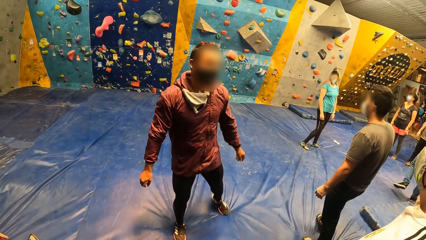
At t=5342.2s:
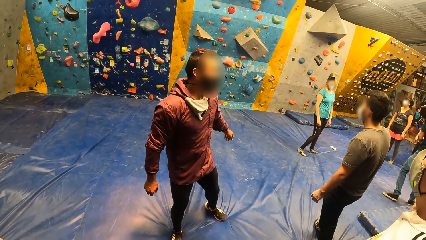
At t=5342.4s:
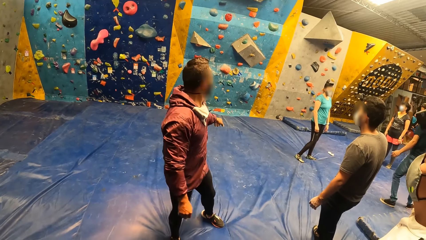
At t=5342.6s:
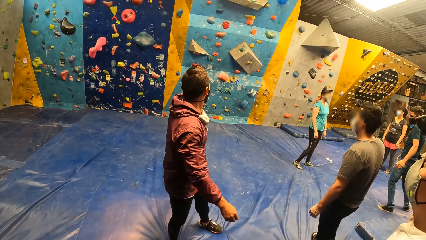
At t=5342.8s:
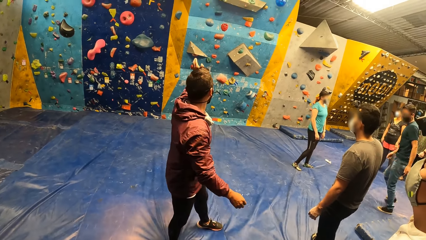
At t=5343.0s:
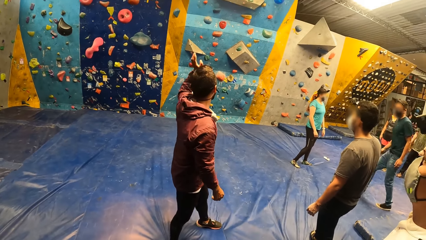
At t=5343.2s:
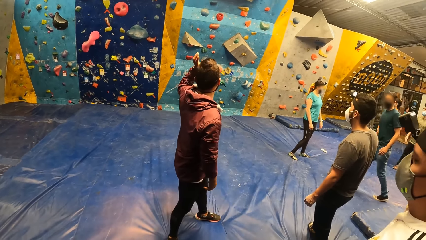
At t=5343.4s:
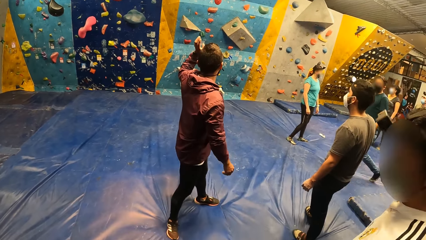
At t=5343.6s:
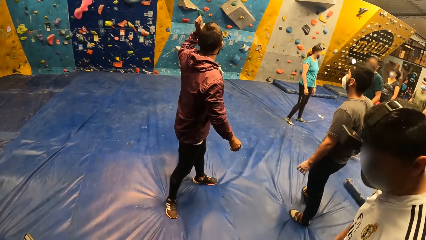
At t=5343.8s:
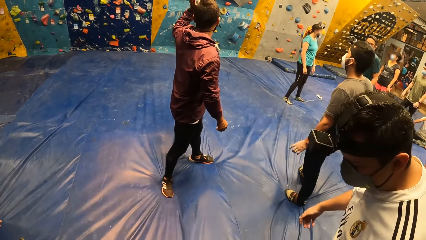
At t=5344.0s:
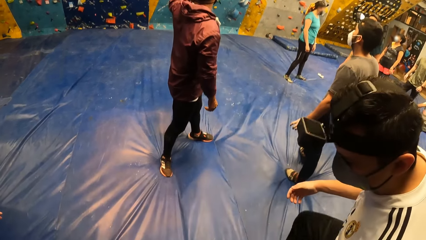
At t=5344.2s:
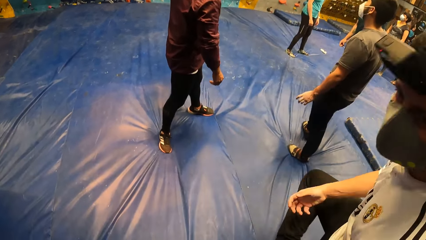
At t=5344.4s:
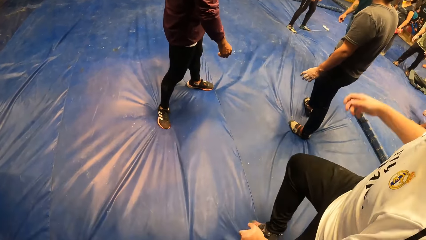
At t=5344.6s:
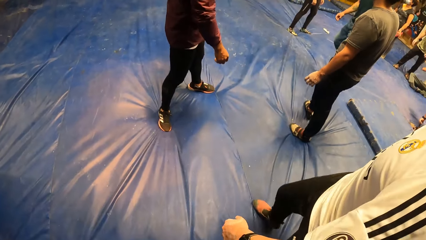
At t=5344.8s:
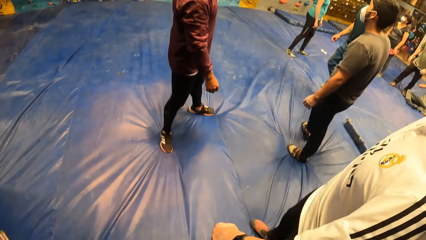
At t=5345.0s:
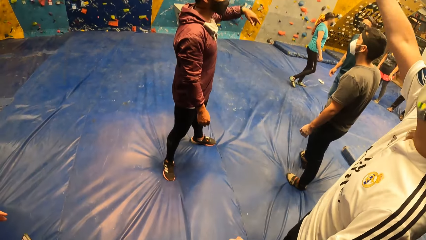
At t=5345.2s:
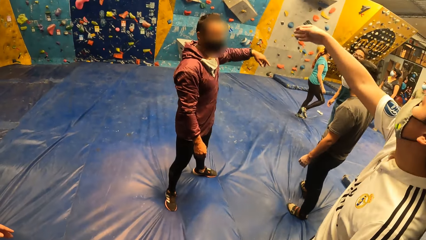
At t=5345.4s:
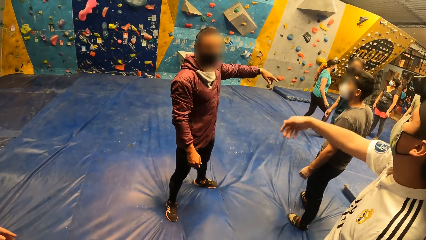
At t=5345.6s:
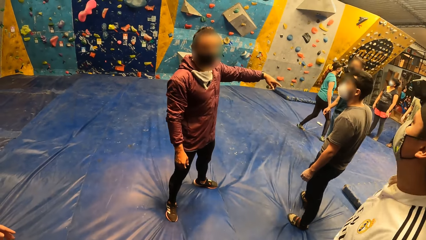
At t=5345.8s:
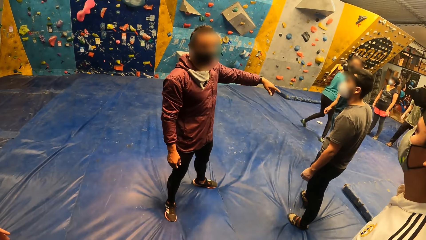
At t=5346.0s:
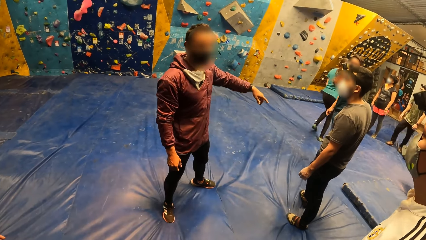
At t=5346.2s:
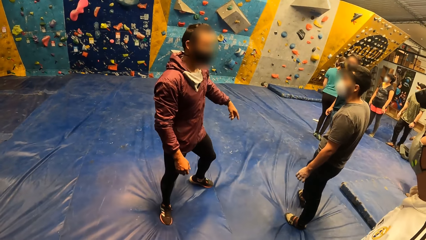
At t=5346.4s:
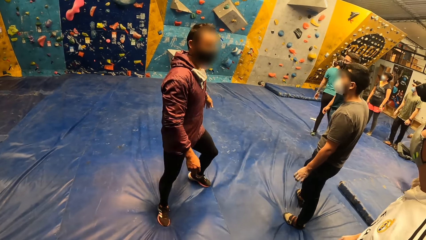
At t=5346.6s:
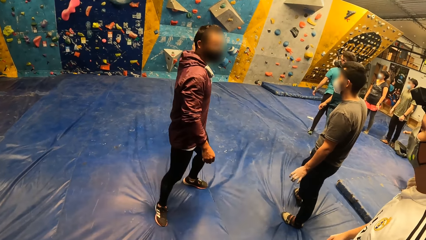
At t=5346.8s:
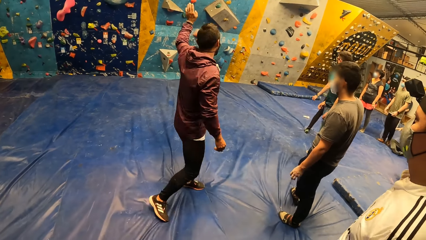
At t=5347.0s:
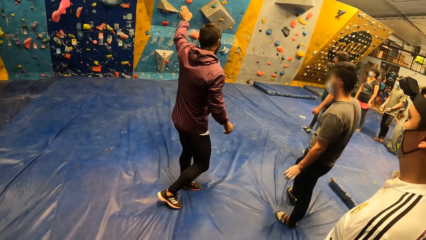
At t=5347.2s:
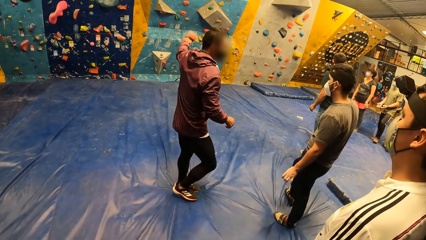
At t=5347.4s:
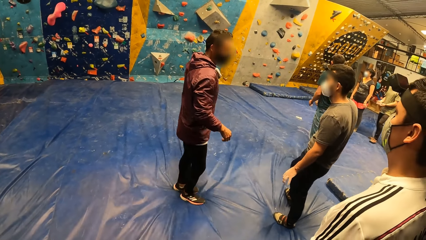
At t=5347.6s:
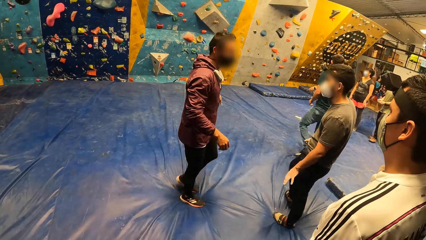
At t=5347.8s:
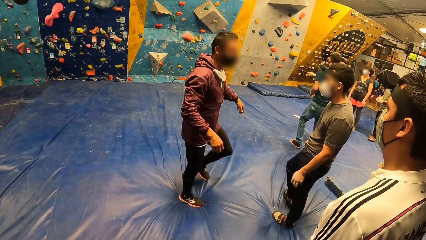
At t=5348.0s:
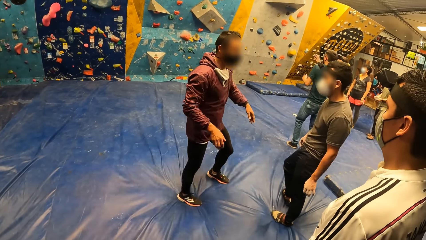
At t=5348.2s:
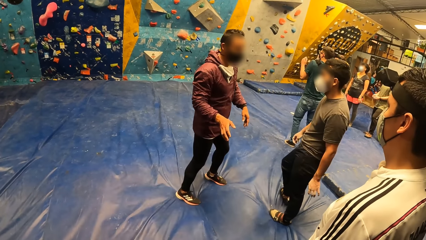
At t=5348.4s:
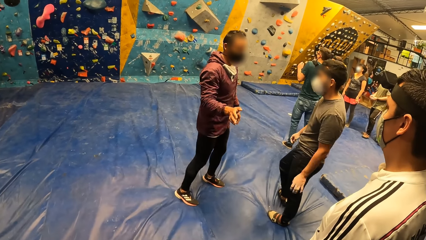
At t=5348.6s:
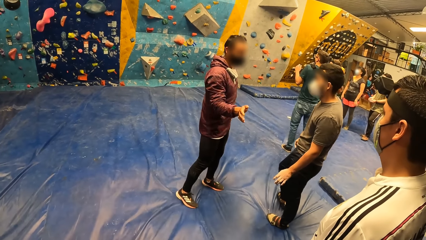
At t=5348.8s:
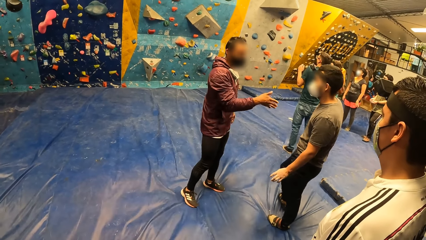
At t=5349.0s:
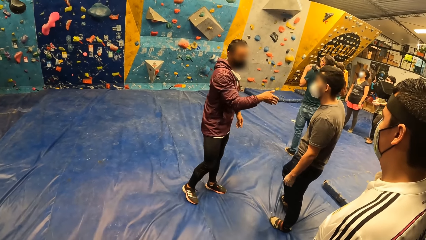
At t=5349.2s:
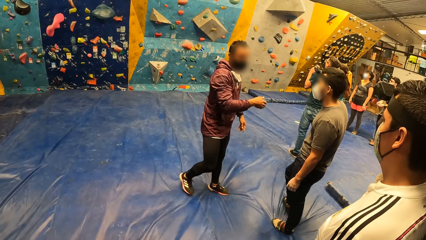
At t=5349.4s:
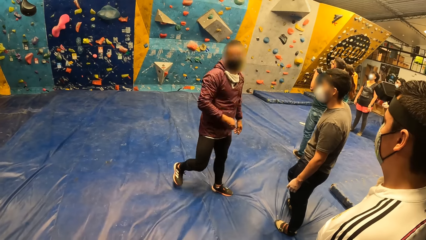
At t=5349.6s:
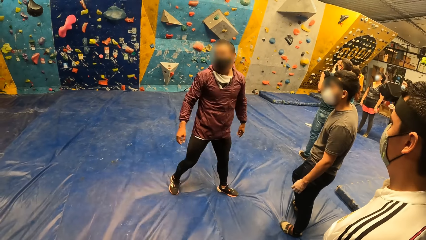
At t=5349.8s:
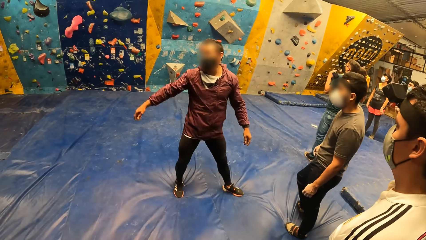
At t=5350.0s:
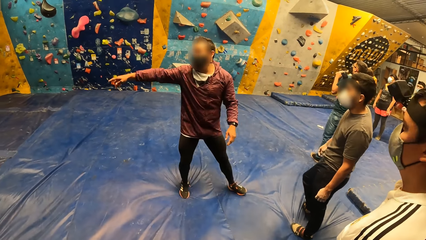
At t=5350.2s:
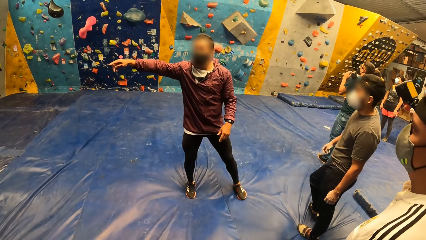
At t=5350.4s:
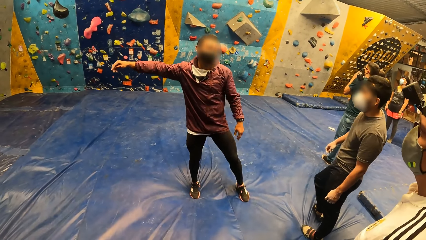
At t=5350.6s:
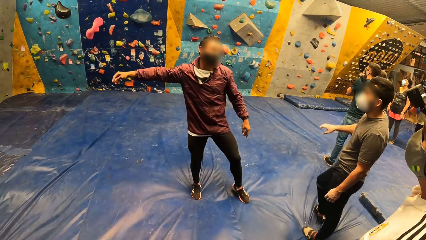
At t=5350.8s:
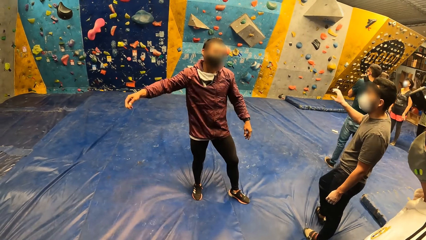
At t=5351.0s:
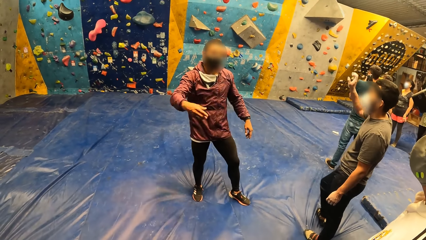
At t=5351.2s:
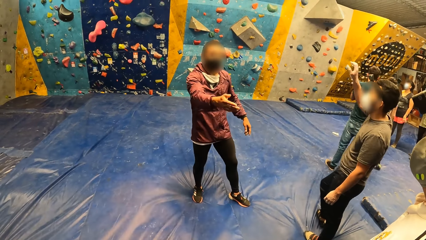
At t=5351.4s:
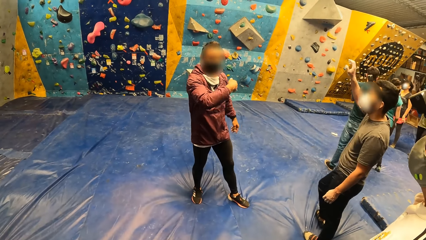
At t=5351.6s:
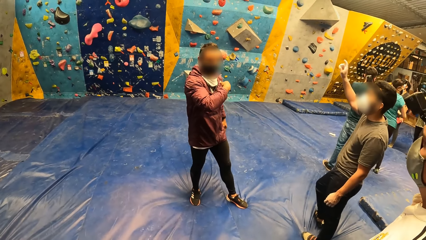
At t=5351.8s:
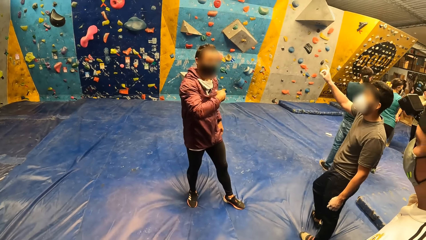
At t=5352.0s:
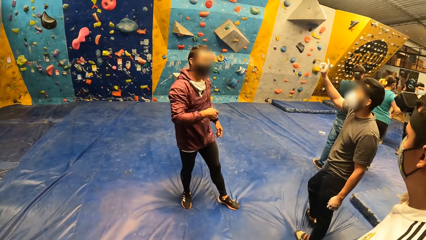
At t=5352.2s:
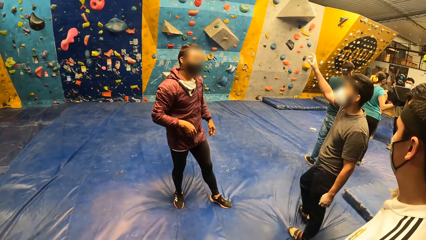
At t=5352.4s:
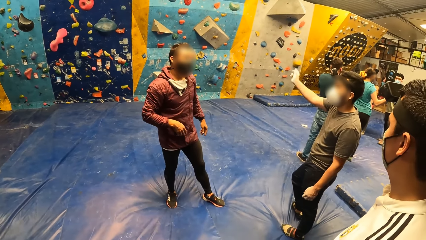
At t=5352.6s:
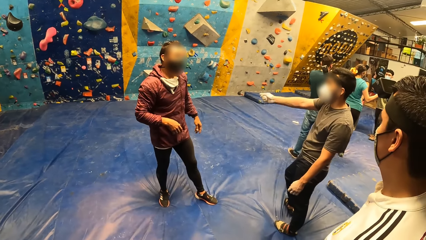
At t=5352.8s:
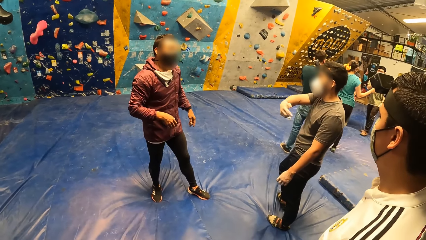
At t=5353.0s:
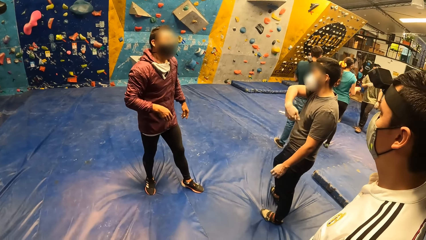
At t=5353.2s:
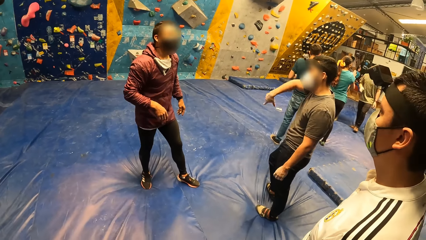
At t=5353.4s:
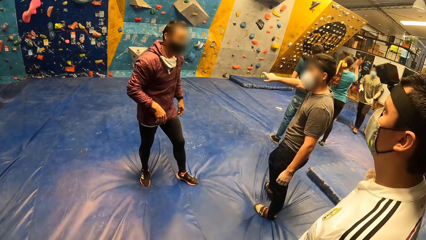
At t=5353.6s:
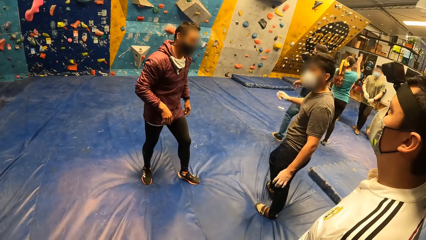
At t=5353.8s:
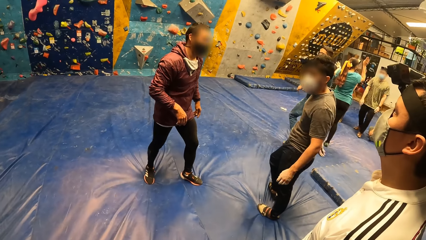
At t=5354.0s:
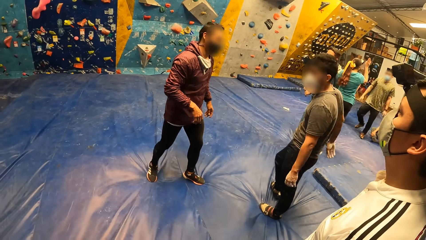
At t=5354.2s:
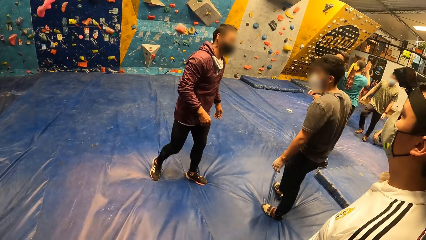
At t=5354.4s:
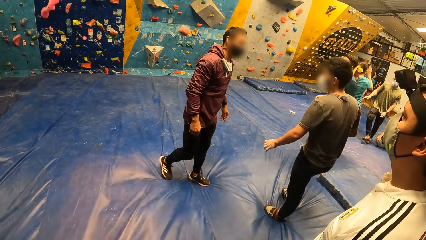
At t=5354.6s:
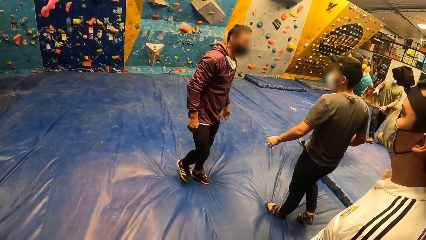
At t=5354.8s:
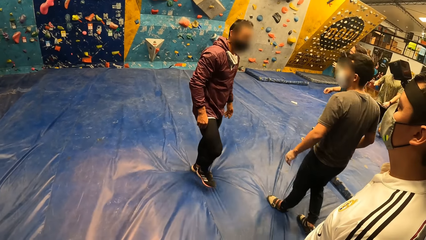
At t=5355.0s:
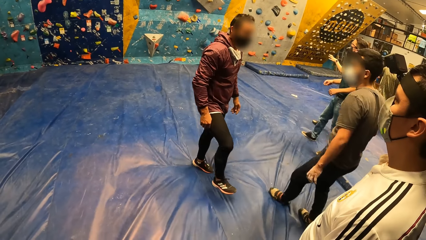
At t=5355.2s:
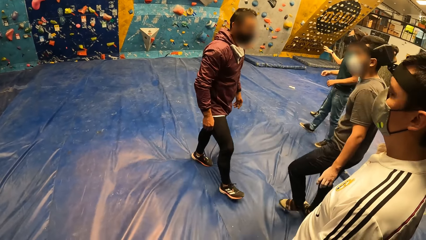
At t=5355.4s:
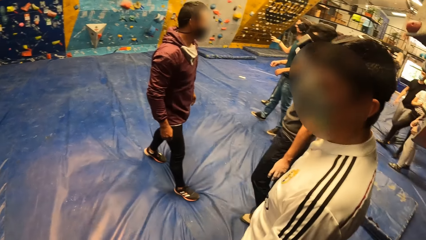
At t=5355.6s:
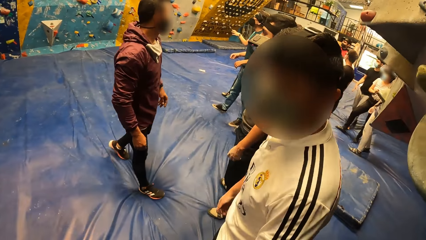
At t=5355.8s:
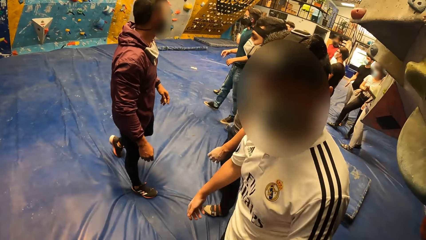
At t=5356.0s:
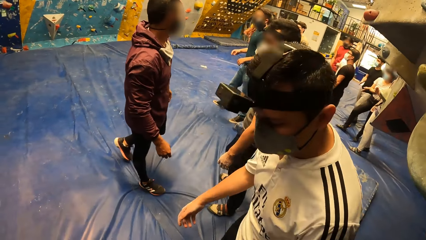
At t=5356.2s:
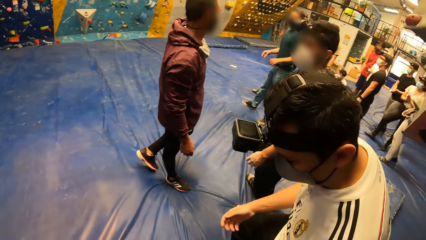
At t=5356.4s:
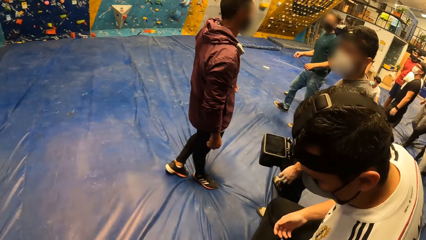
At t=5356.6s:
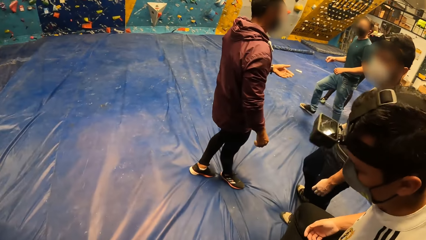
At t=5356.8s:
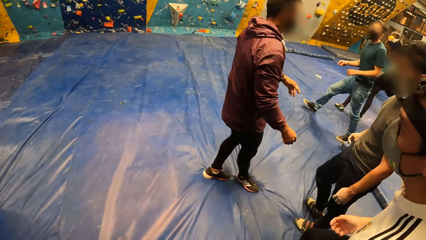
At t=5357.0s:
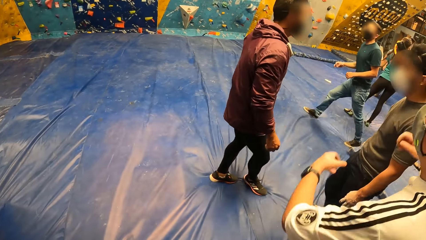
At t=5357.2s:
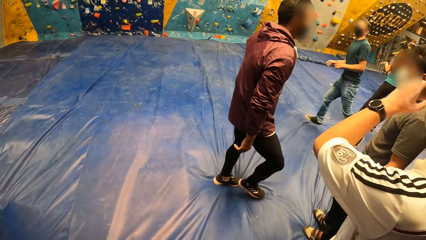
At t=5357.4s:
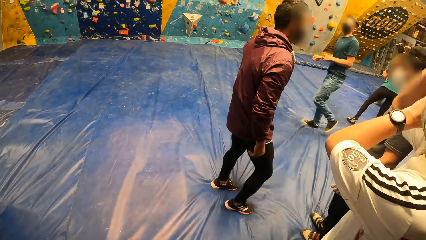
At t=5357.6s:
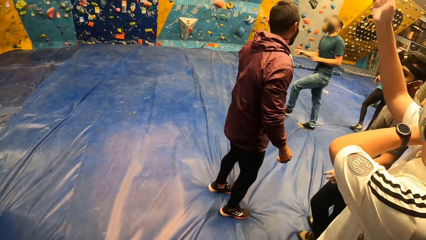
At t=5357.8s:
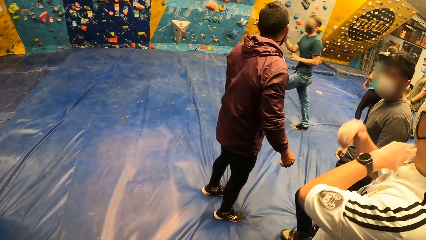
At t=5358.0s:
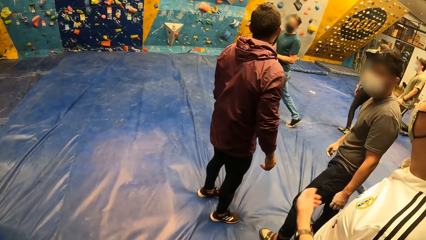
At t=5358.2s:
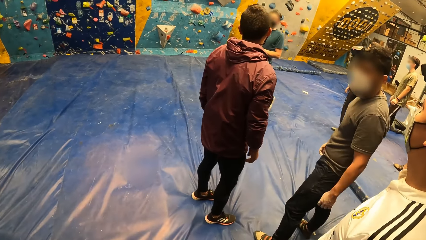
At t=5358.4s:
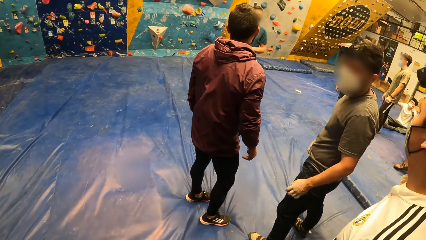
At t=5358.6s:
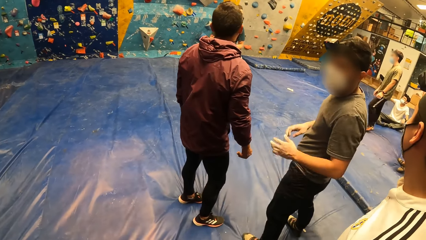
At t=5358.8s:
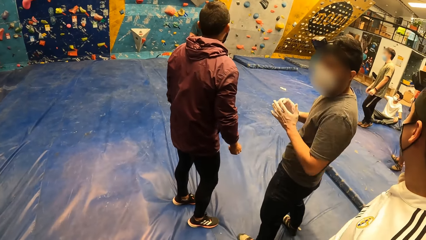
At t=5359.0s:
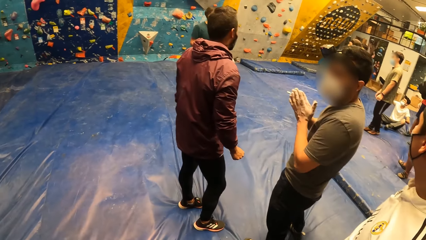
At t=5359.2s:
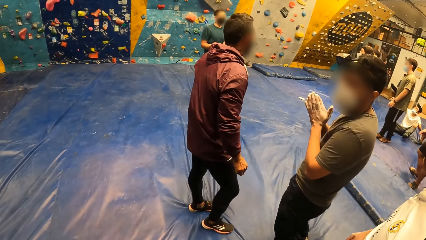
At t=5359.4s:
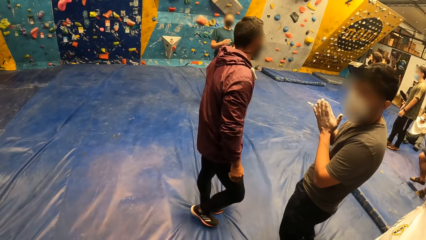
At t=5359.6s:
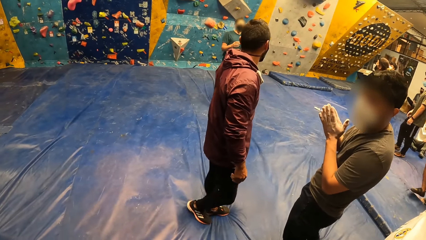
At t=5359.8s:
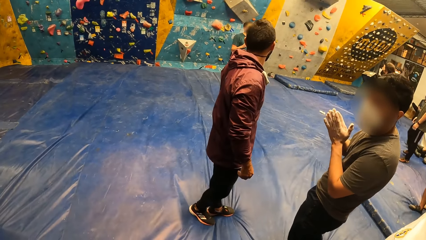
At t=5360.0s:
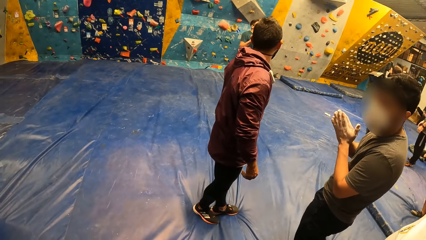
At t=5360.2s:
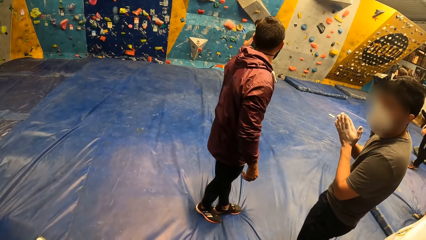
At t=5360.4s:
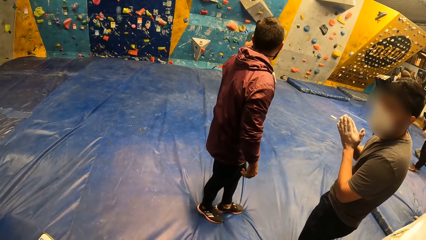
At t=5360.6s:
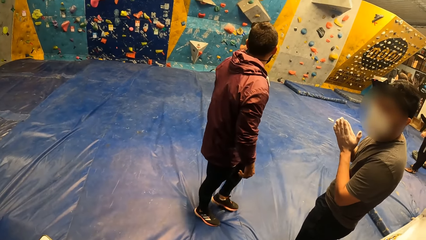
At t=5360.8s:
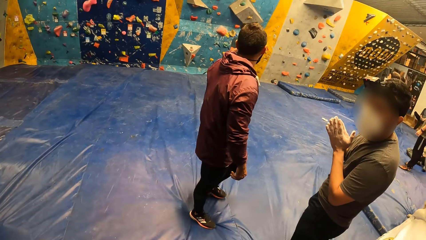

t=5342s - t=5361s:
The instructor addresses the camera wearer and others. The man gestures with both hands. Another instructor addresses the camera wearer and others. Another man claps both hands.
